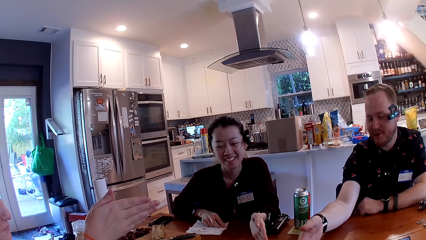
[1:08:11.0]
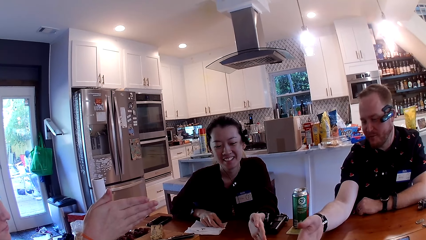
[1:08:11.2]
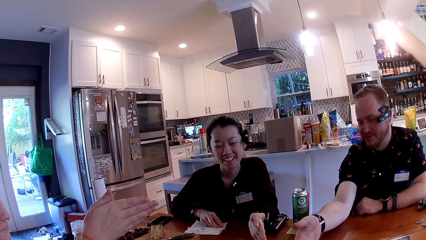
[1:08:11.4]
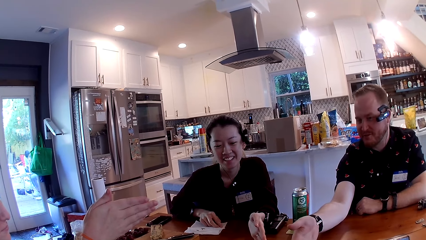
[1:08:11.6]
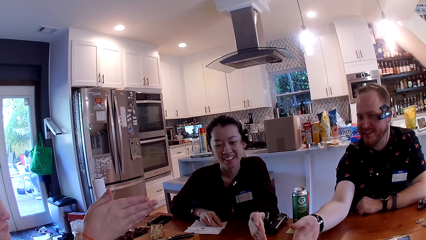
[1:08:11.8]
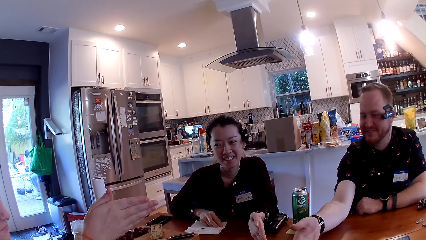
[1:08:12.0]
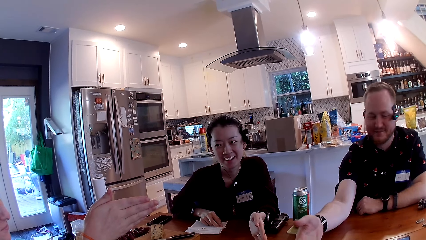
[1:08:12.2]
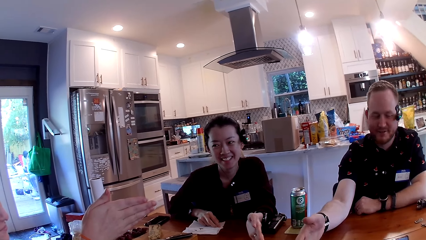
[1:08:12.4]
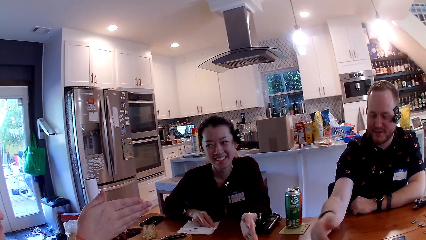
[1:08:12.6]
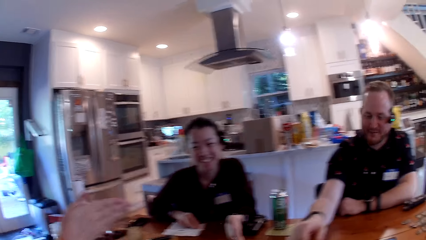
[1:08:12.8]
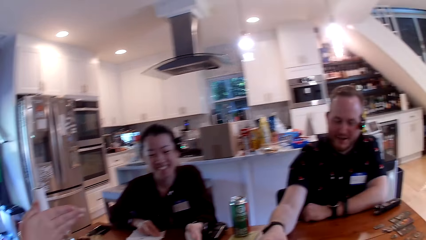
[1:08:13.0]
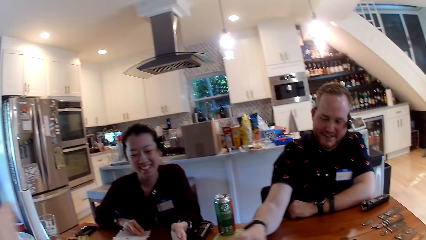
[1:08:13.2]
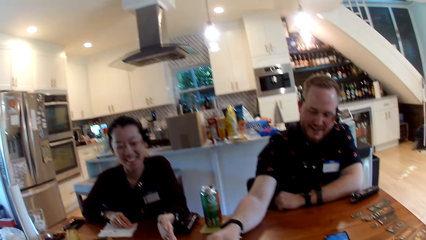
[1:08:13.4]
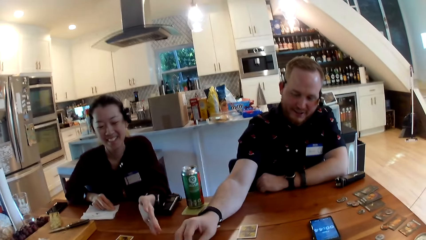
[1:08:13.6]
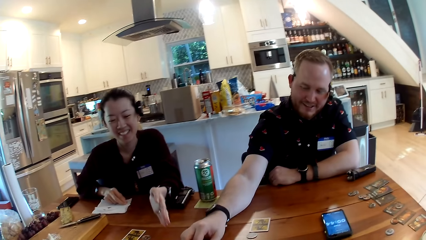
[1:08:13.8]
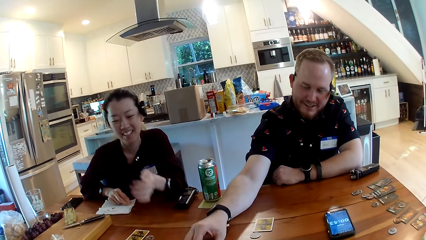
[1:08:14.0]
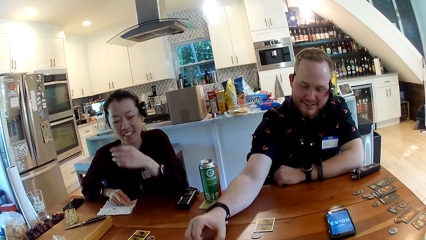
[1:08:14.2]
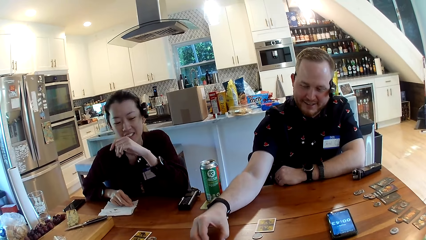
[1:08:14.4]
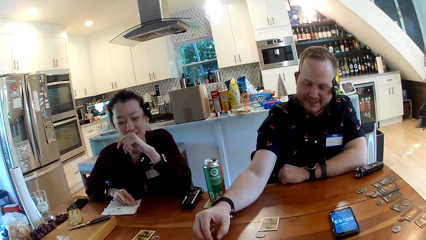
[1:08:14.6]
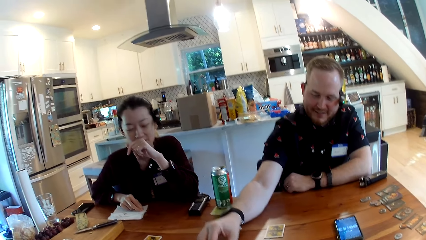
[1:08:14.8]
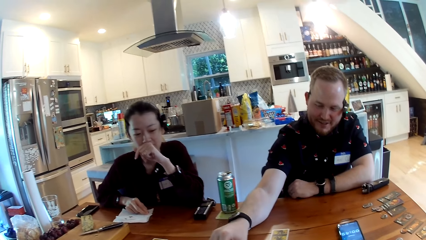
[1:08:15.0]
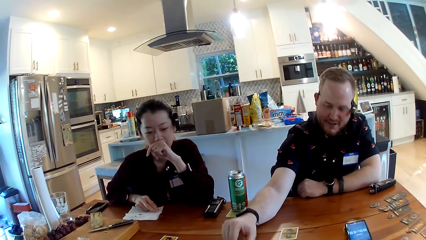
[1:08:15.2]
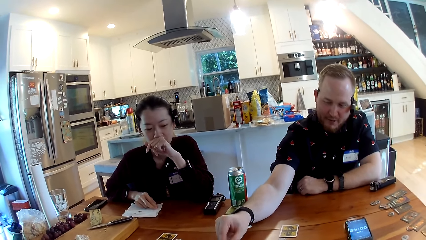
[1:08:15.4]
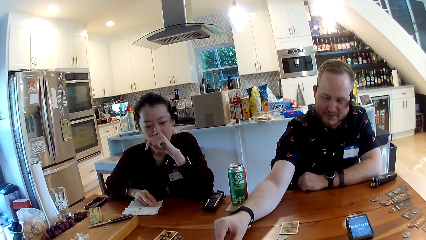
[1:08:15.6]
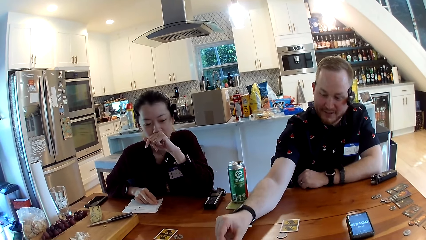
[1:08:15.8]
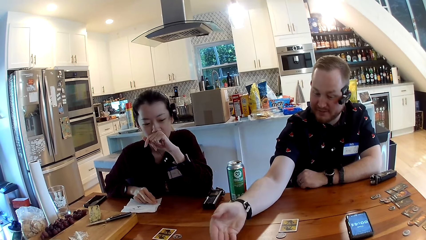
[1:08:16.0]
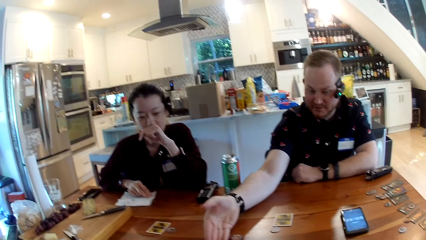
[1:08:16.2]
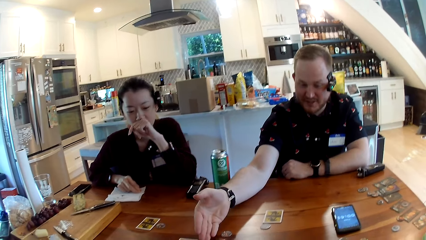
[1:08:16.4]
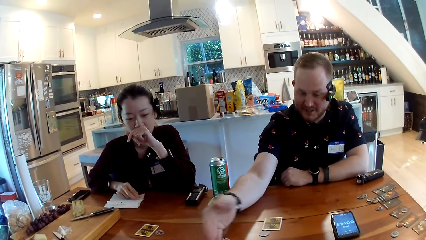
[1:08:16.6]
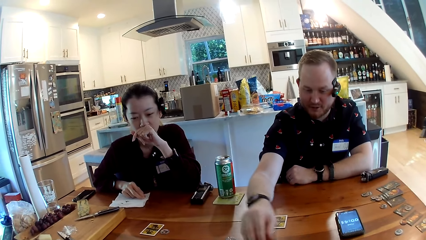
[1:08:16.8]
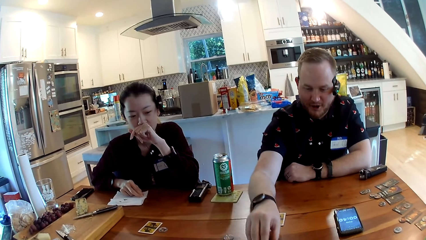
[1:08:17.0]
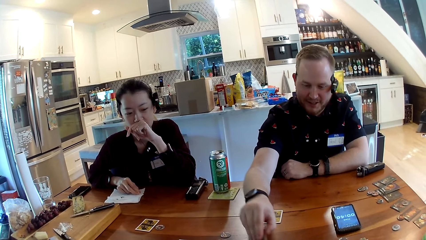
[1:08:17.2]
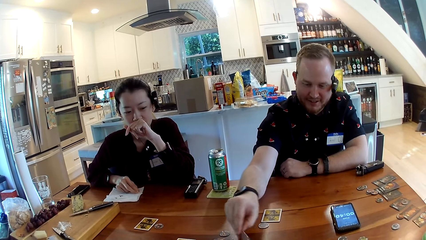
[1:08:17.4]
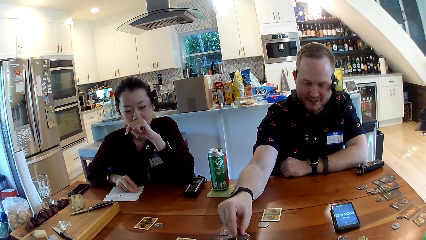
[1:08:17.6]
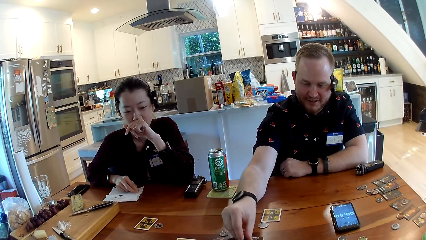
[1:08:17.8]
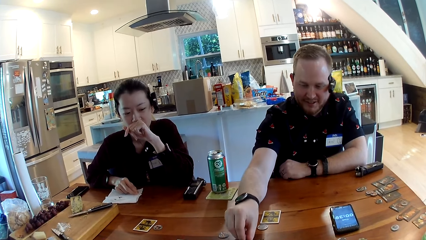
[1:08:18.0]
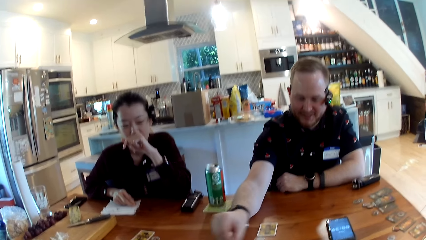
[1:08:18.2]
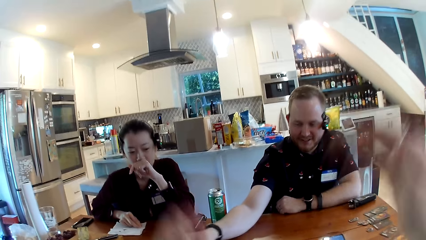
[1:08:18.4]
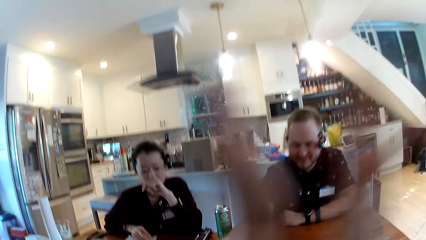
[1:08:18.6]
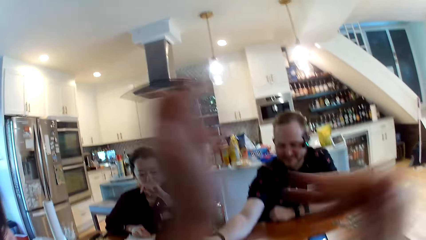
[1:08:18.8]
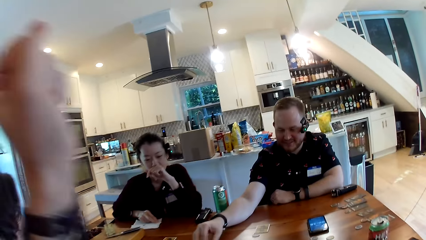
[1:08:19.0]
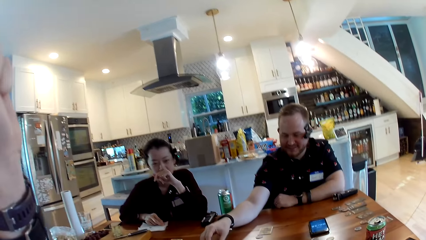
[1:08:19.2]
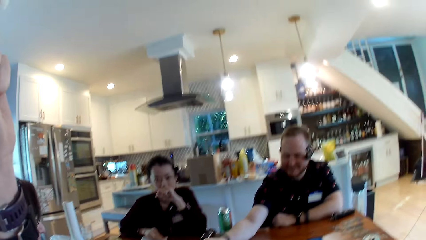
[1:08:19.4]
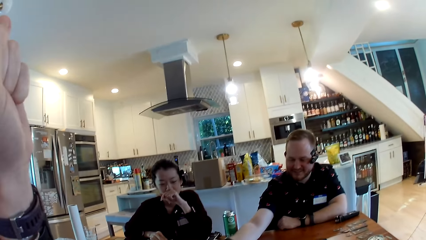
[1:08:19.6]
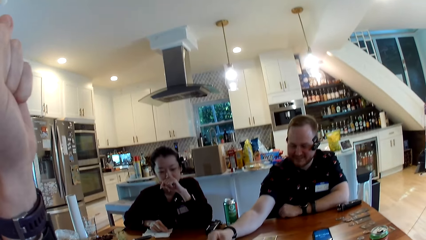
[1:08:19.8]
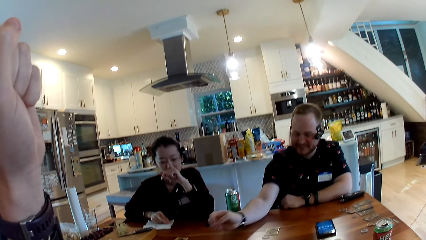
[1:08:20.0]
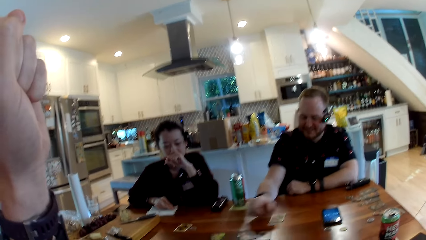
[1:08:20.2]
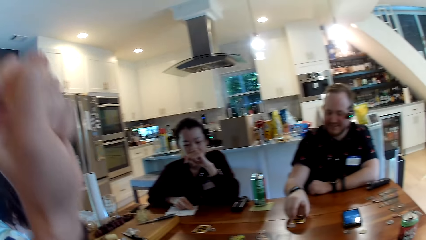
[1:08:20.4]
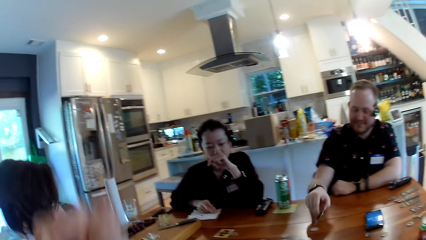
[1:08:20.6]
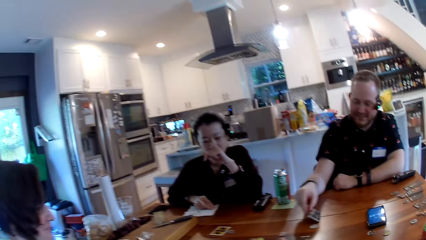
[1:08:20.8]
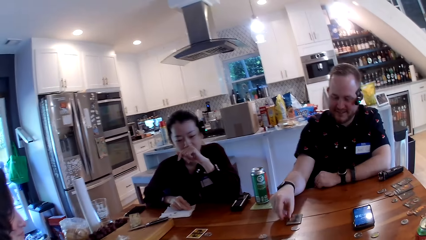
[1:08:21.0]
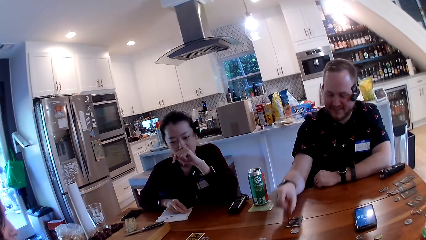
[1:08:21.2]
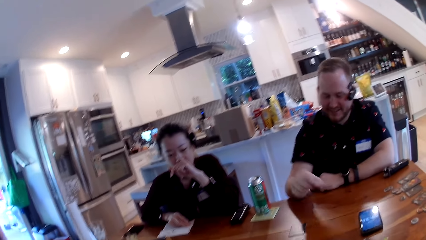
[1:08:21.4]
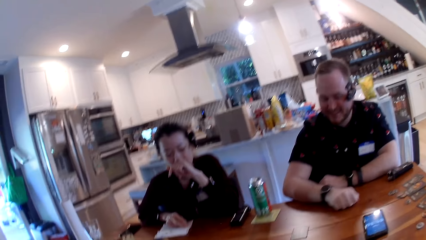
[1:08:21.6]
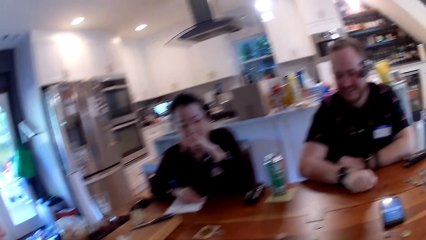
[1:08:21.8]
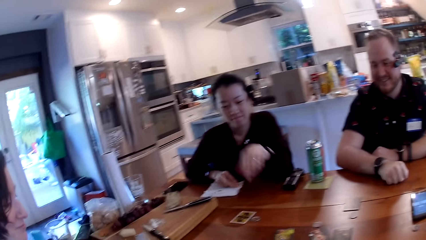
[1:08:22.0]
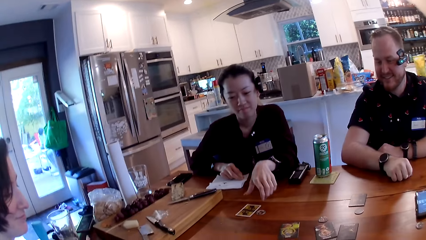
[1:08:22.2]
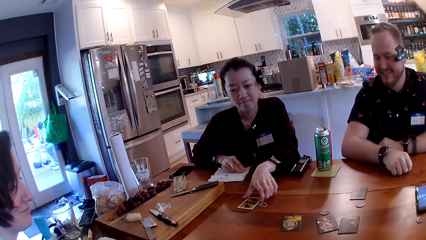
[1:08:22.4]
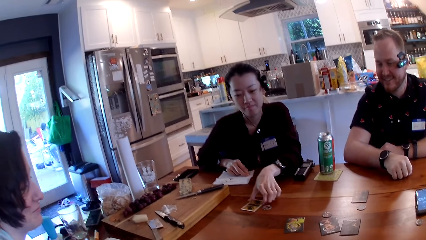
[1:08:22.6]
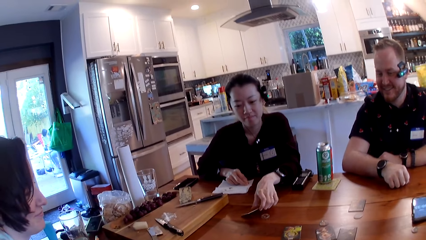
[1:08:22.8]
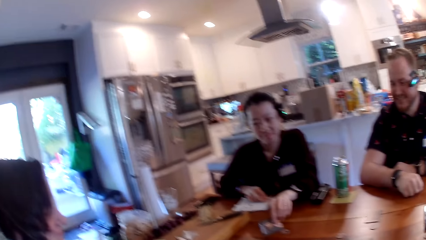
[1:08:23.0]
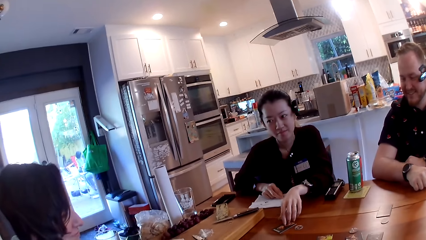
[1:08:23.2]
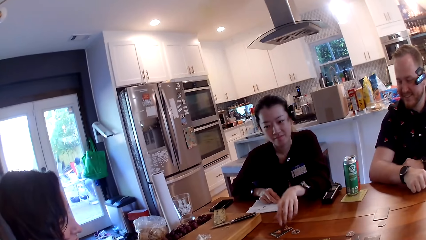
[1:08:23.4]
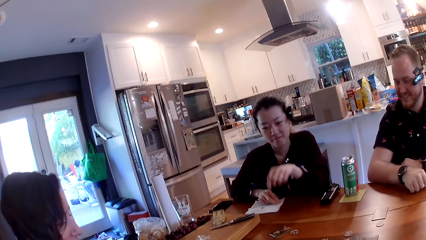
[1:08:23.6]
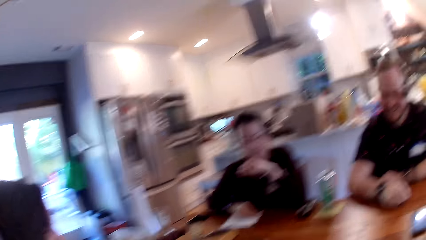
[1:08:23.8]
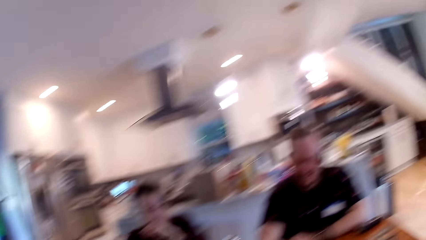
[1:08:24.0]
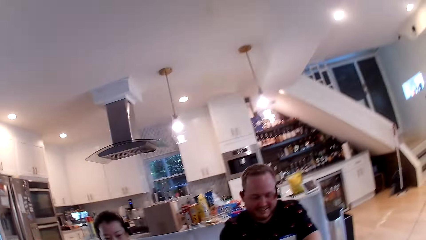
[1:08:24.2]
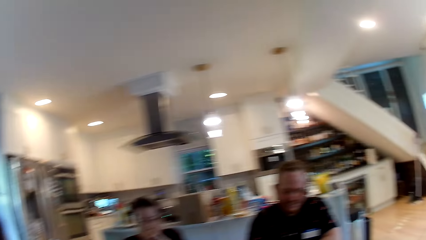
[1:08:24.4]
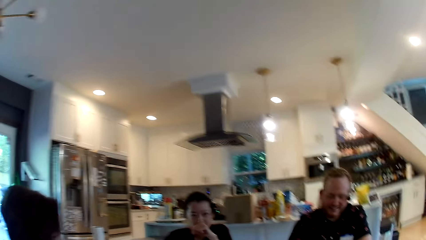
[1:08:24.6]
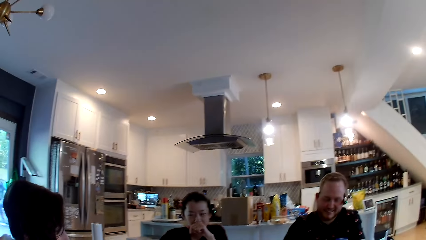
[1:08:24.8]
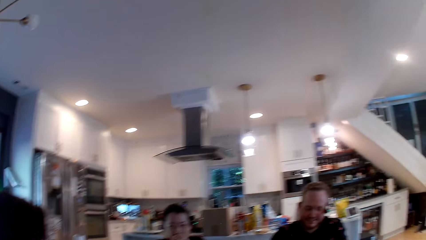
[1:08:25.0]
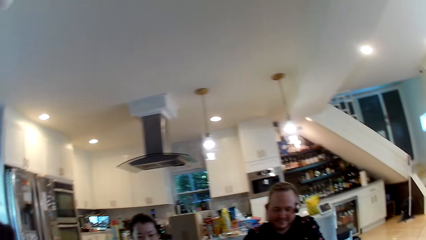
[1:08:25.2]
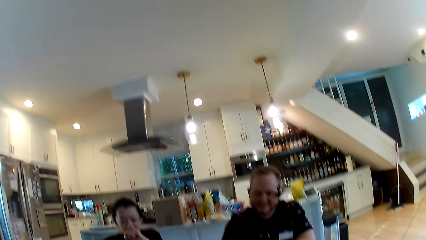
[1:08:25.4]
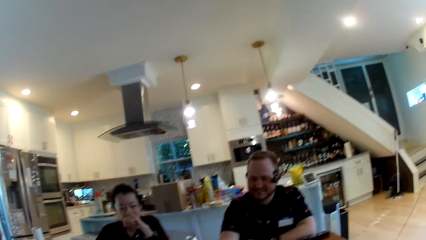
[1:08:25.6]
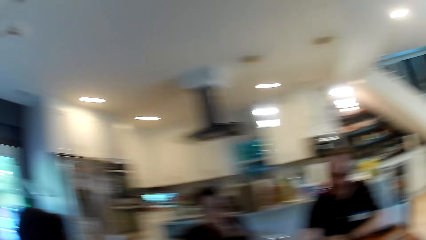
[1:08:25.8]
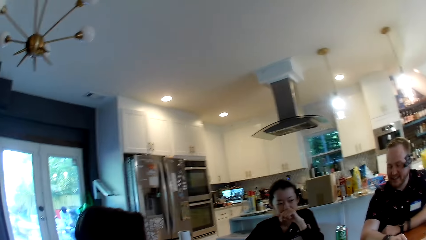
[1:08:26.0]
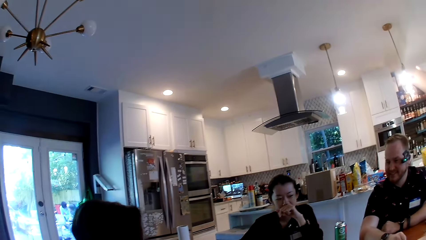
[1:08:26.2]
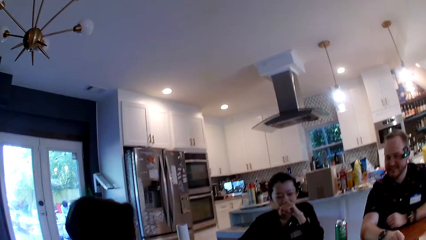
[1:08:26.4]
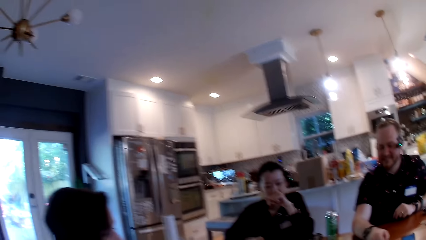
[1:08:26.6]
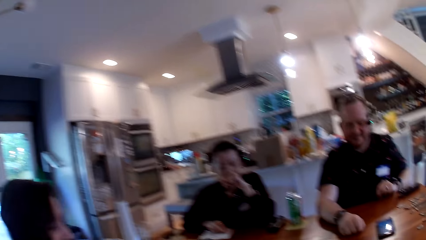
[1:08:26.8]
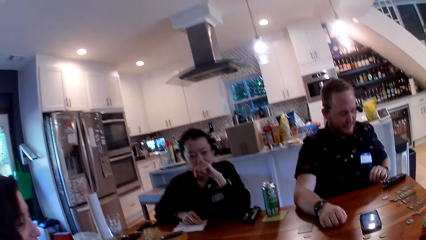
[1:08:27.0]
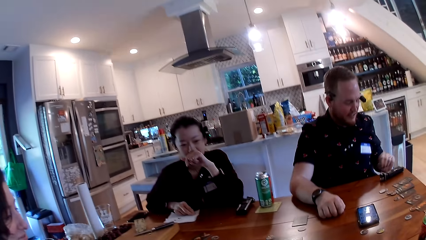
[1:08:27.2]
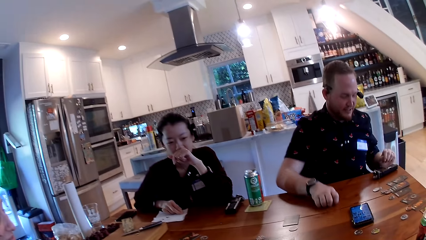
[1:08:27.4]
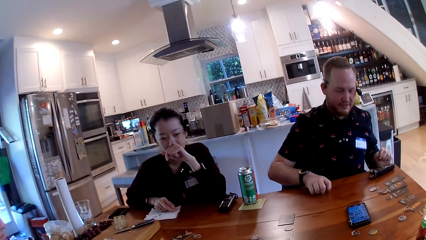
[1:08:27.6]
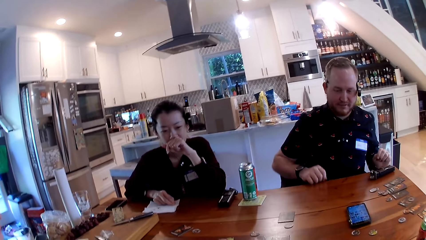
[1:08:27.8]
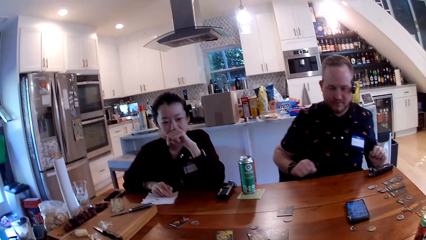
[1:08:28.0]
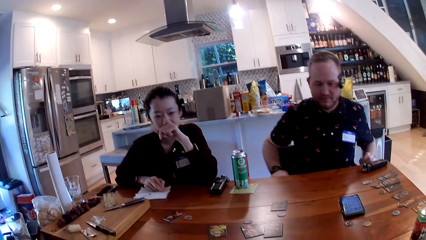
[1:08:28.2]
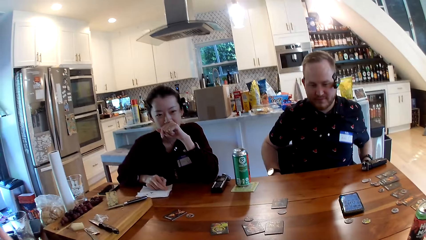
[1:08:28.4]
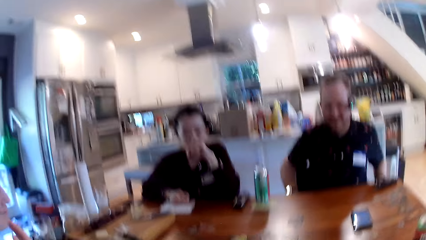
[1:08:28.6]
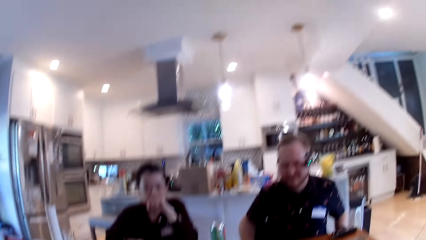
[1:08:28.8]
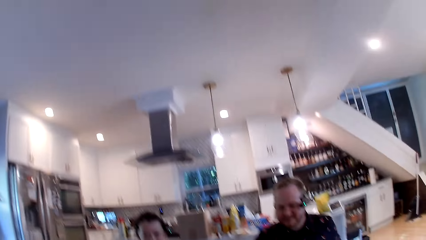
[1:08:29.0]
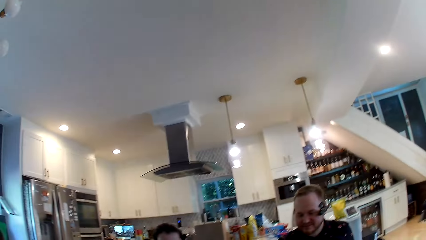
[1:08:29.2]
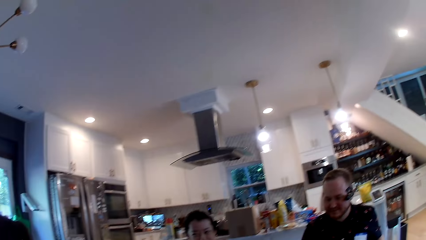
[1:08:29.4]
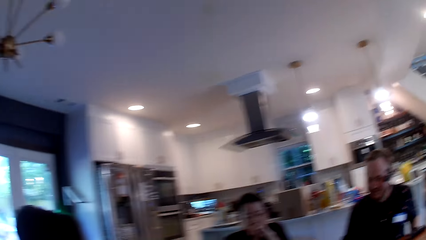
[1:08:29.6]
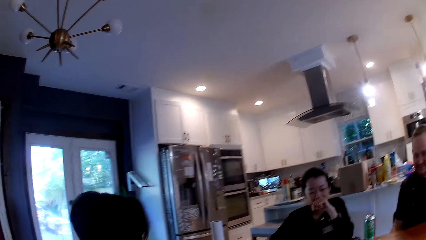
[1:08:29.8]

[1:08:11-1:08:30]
The camera wearer converses with the man. The man adjusts a coin on the table with his right hand. The man holds the card. The woman touches her mouth with her left hand. The man stretches his right hand towards a card on the table. The man flips the card on the table with his right hand. The man moves the cards around. The camera wearer claps with both hands. The man flips a card on the table with his right hand. He does so again. The man places his right hand on the table. The woman flips a card on the table with her left hand. The woman touches her mouth with her left hand. The man removes his left hand from the table, removes his right hand from the table.
